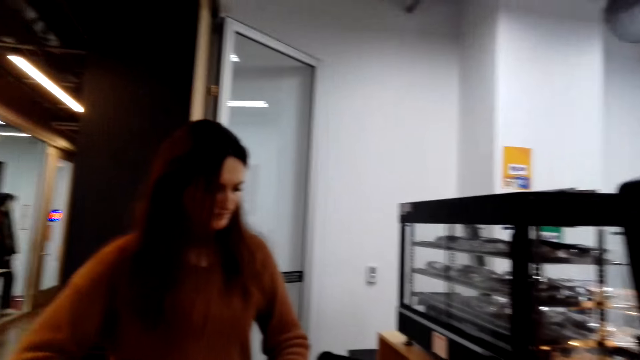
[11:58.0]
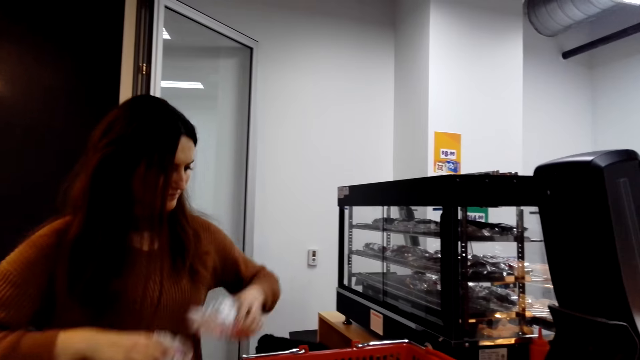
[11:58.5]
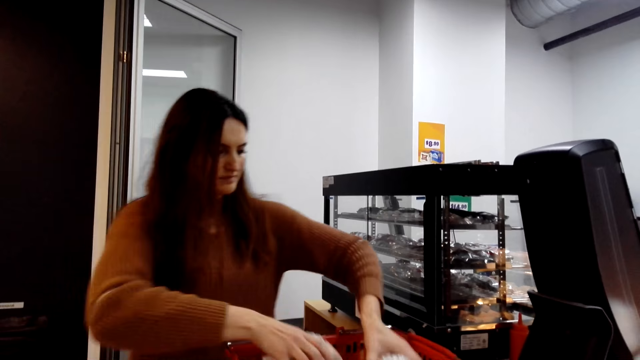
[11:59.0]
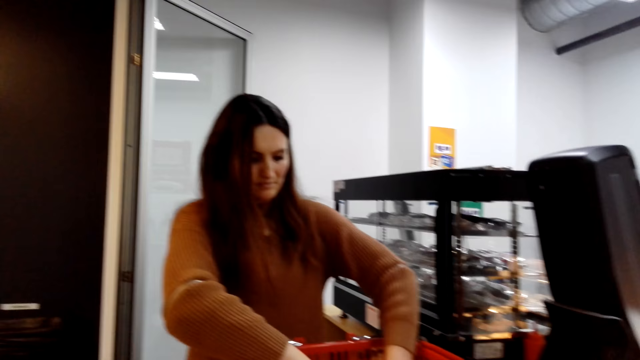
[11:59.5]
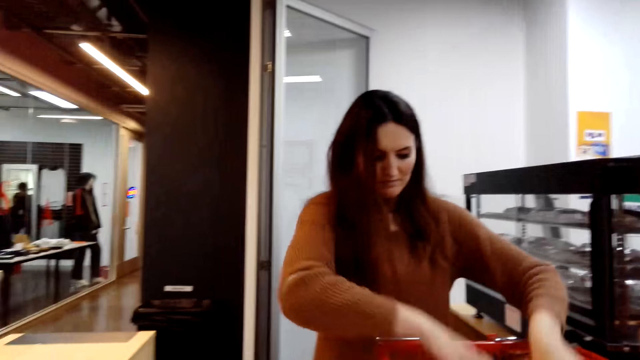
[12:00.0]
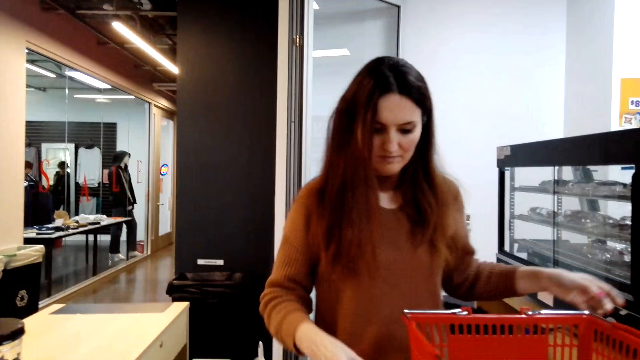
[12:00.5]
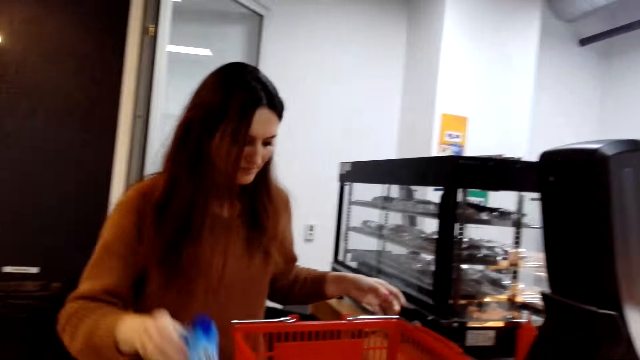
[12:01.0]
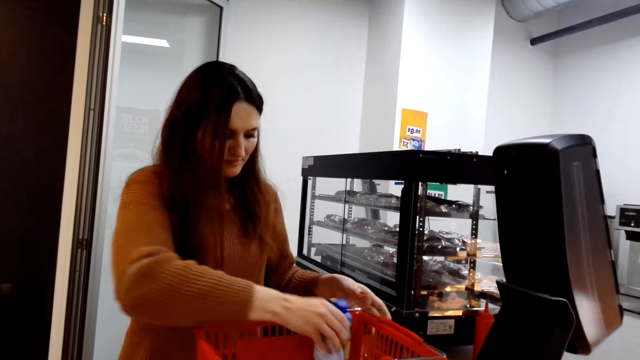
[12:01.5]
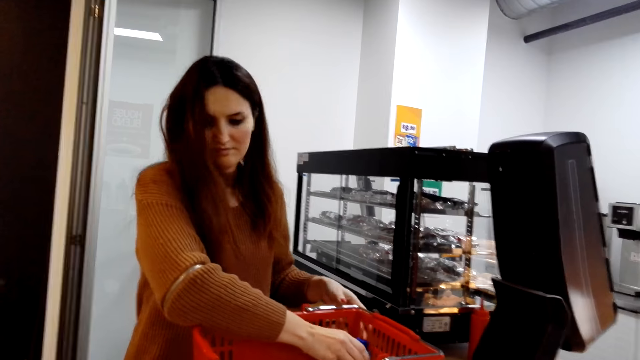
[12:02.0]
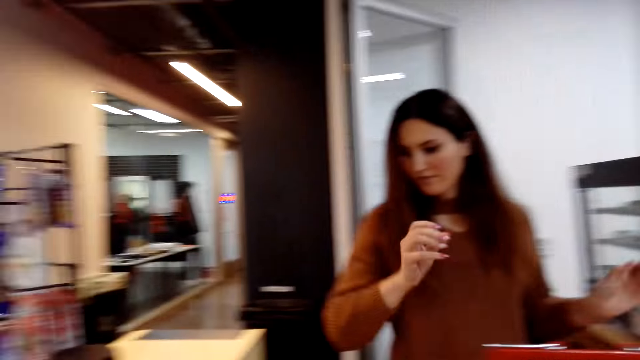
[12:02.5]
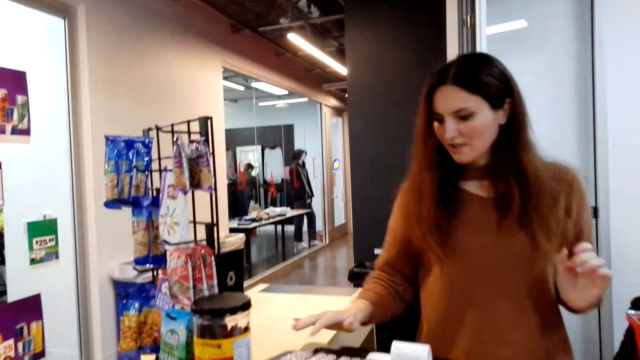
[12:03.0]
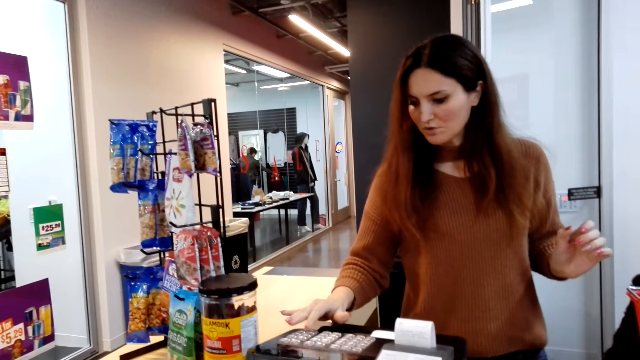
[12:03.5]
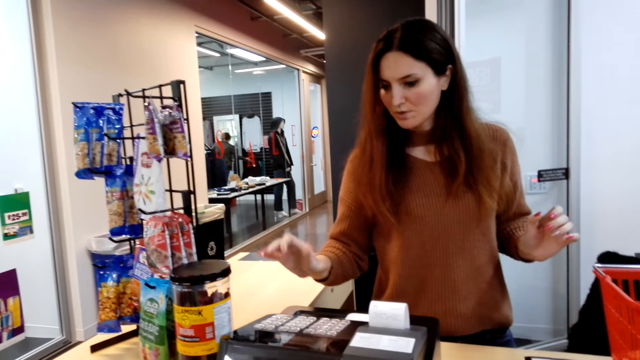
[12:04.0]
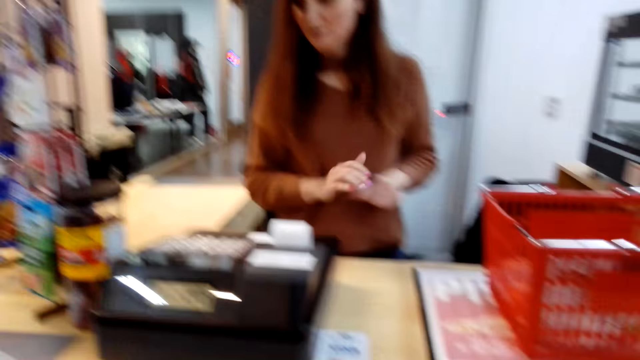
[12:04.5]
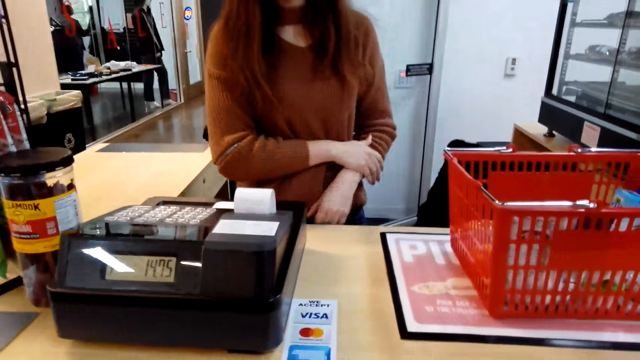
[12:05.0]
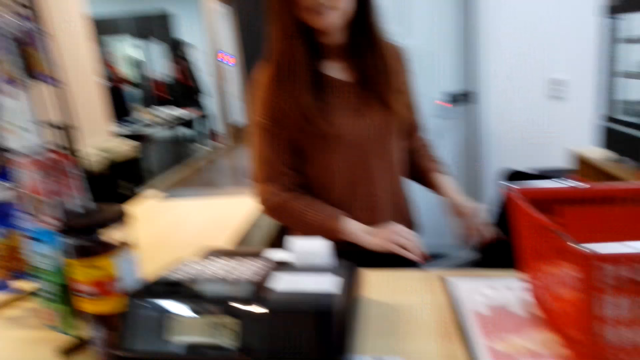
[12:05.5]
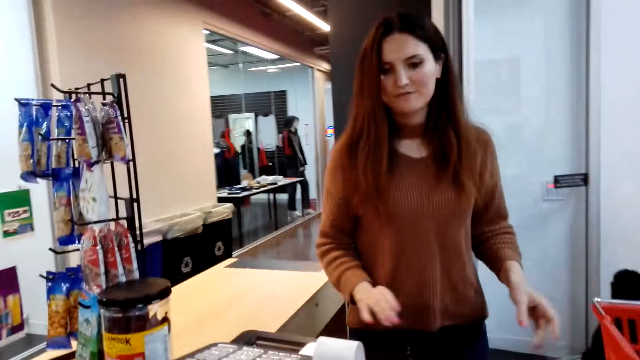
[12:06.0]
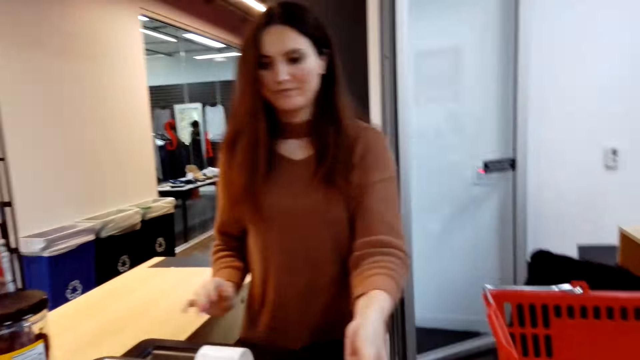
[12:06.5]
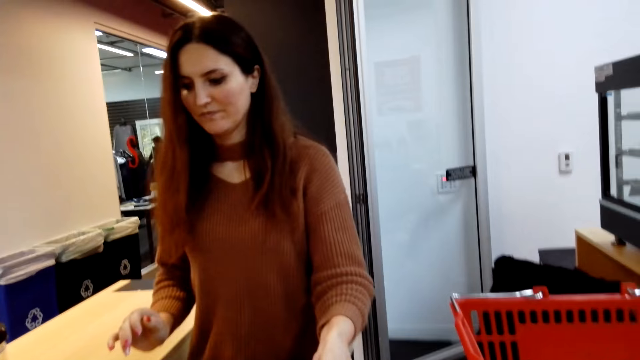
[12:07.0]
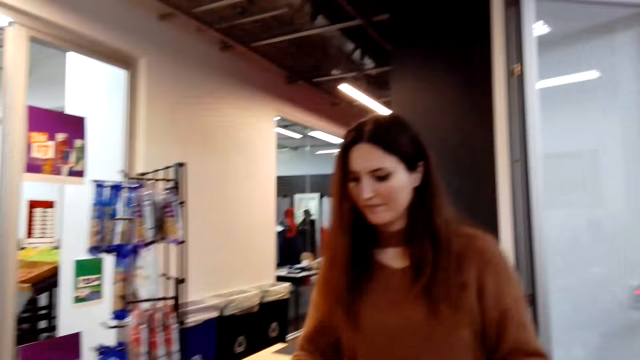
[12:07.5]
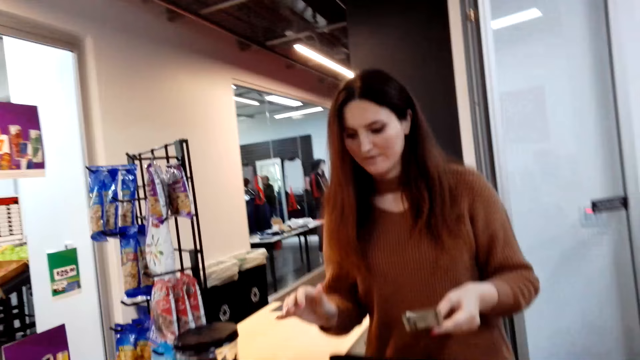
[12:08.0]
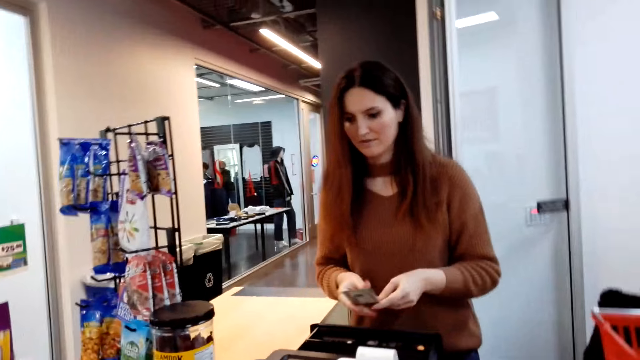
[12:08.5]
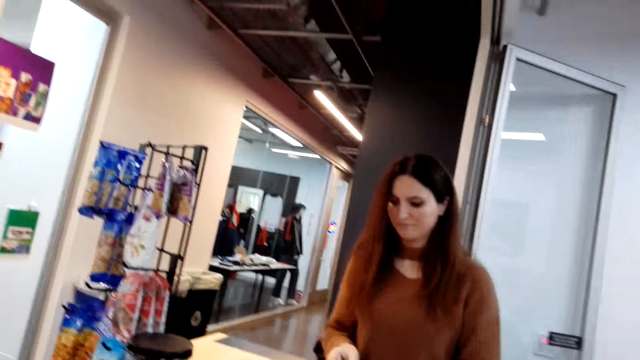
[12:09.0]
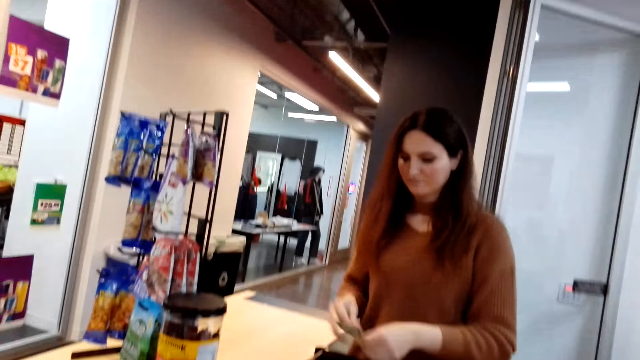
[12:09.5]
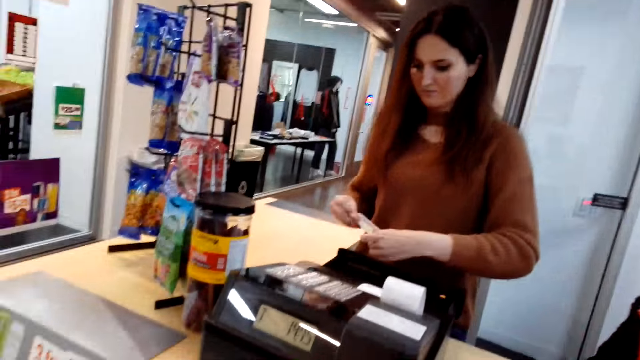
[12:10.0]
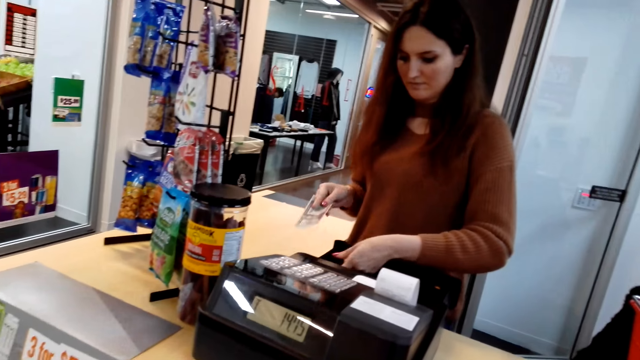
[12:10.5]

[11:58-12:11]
The woman cashier places the packed hot dog back to the tray bucket. The woman cashier returns food stuff back to the tray bucket. The woman cashier calculates the items with a calculator. The woman cashier scans the product's price. The woman cashier takes cash from the camera wearer. The woman cashier opens the cash drawer.

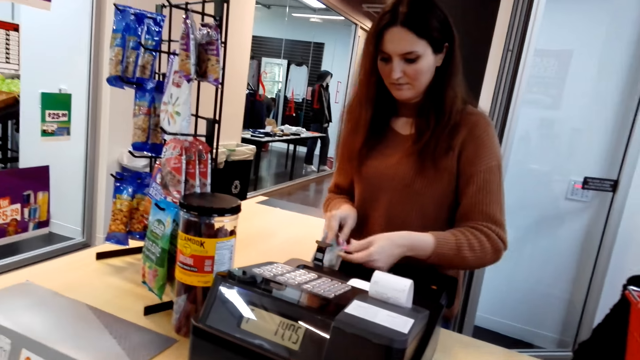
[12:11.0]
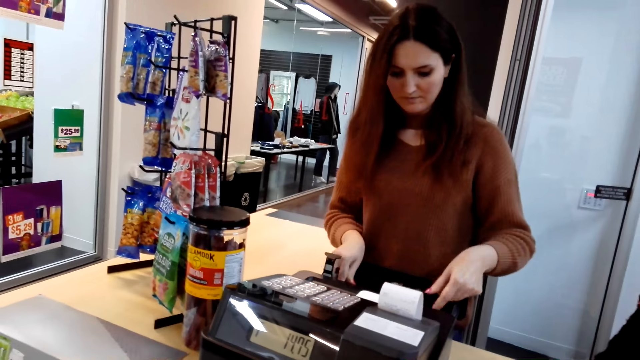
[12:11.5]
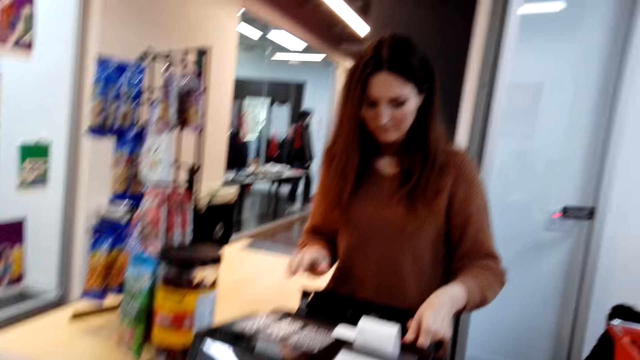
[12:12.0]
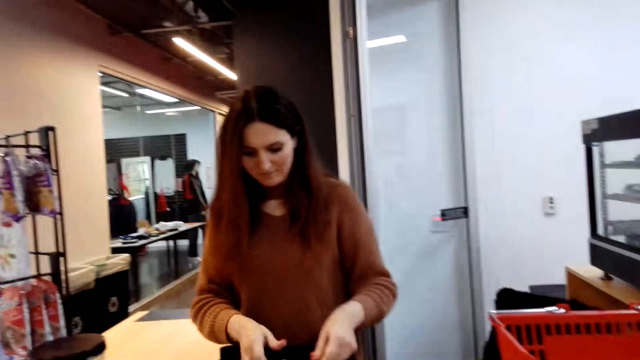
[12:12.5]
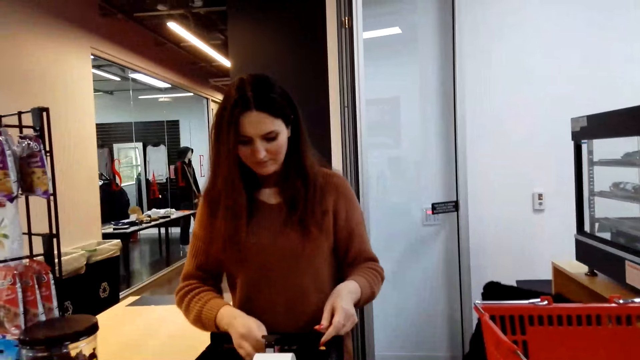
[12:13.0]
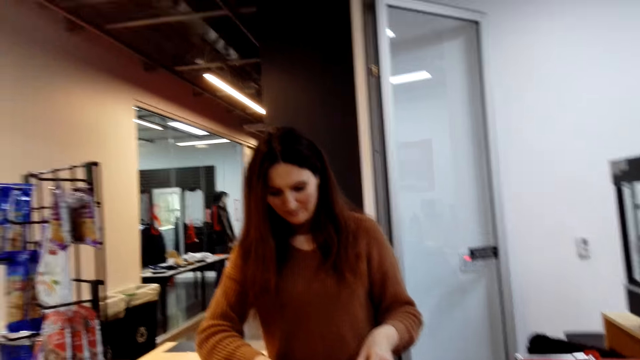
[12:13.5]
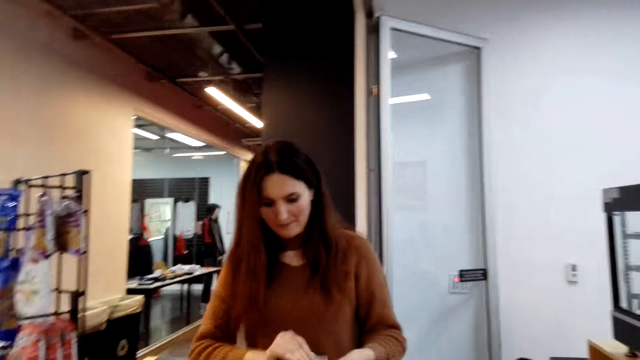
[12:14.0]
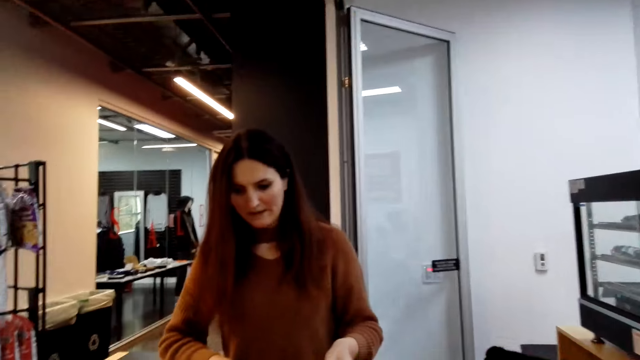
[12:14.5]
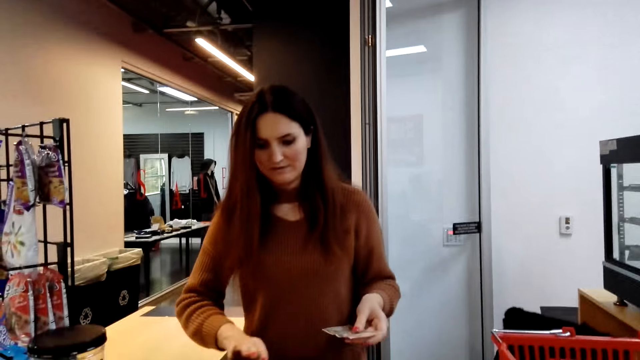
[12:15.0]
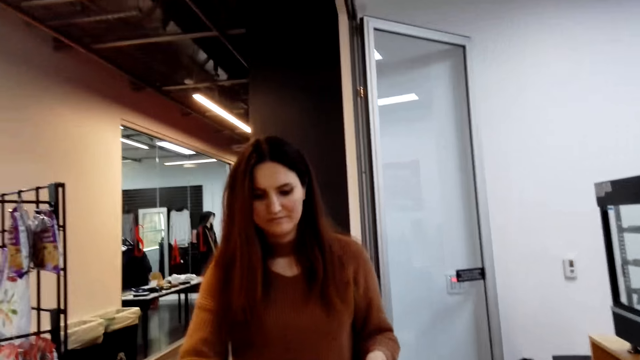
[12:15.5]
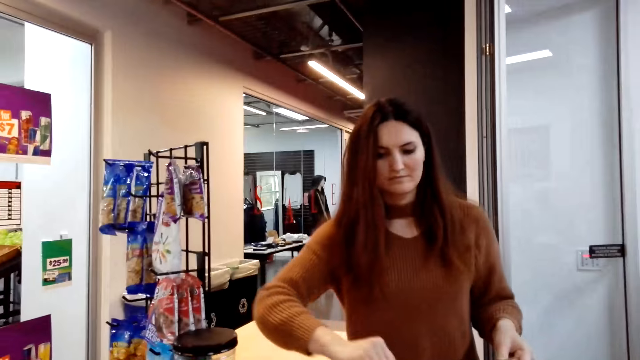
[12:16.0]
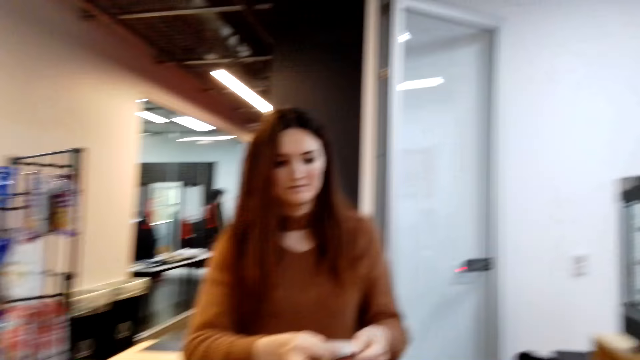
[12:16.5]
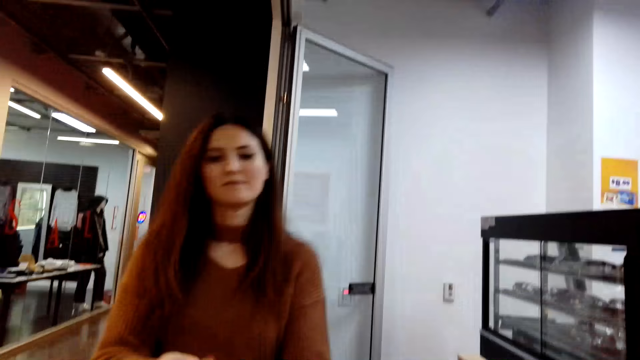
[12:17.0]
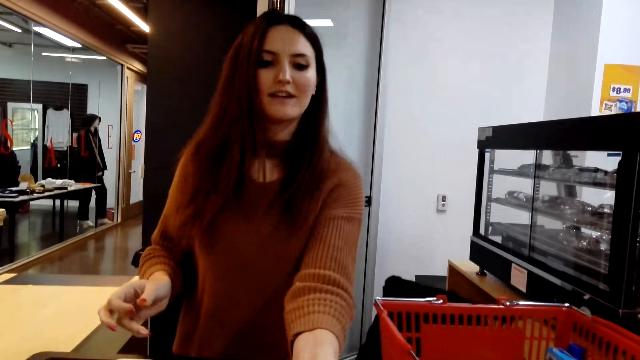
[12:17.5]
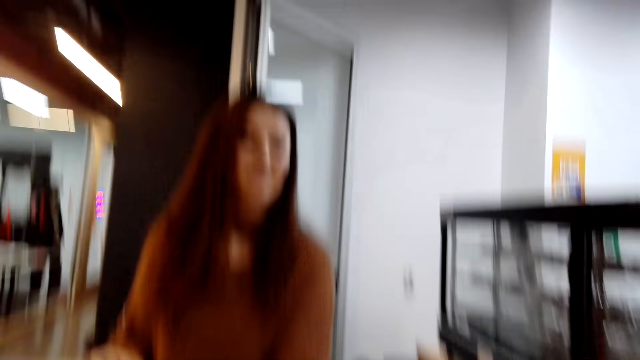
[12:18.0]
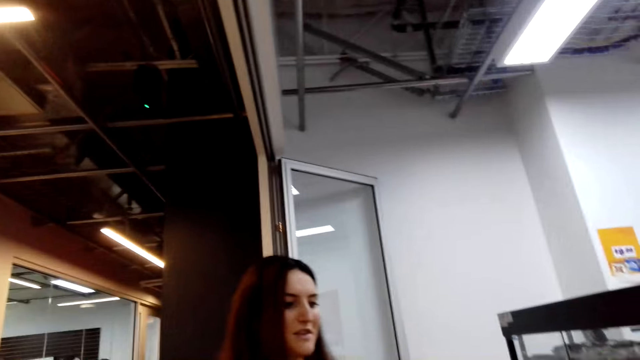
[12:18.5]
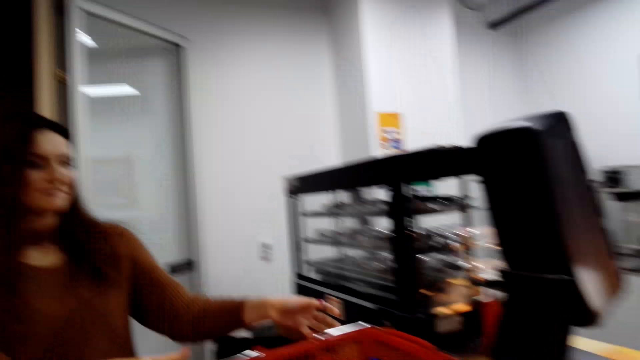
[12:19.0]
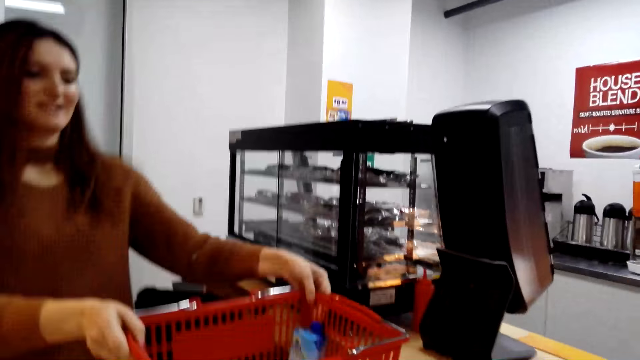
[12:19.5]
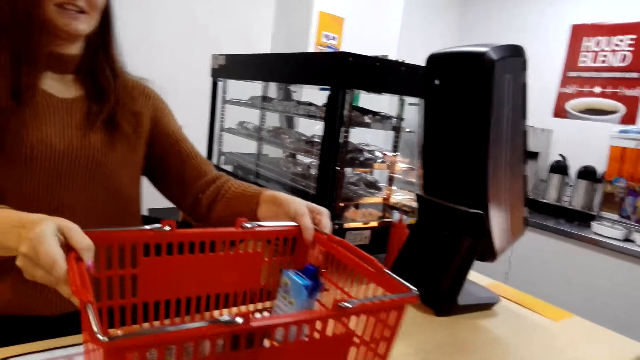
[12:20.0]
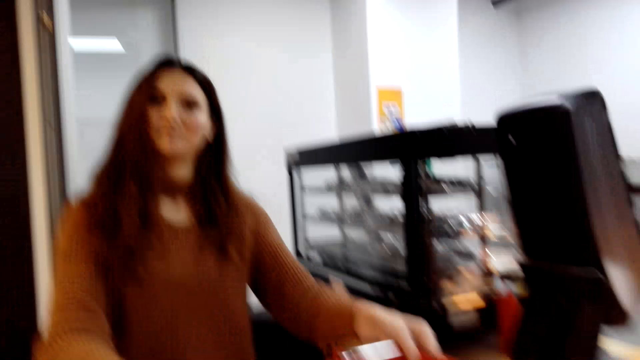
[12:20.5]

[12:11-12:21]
A woman cashier places cash into the cash drawer and counts out change from the cash drawer. The cashier plucks a receipt and gives it to the camera wearer. The cashier gives the camera wearer back the tray bucket.
